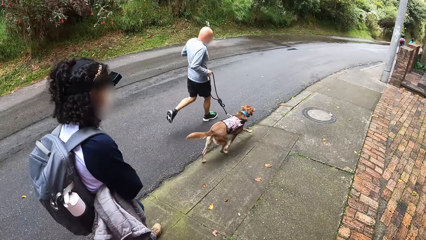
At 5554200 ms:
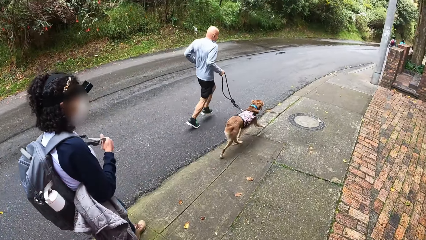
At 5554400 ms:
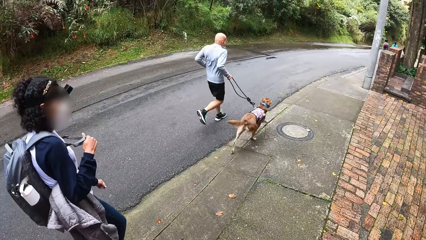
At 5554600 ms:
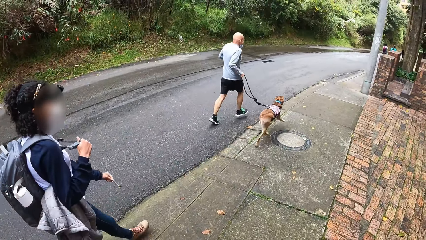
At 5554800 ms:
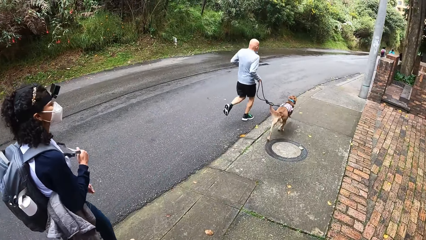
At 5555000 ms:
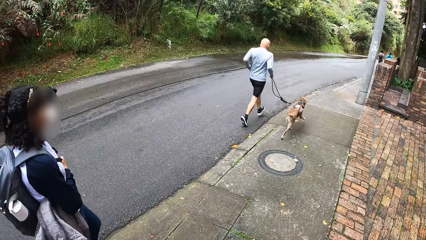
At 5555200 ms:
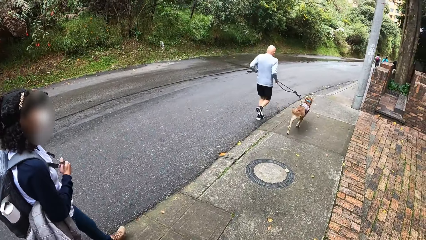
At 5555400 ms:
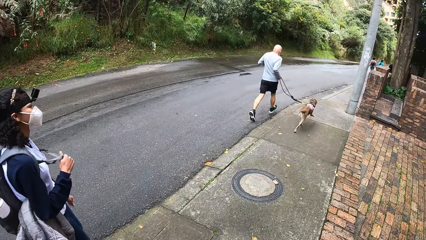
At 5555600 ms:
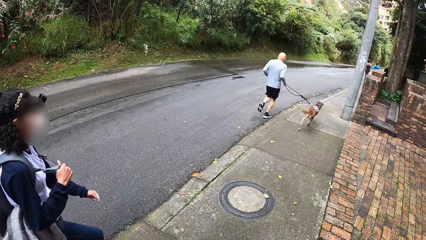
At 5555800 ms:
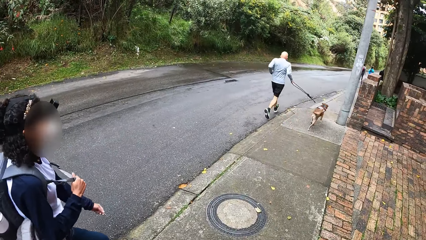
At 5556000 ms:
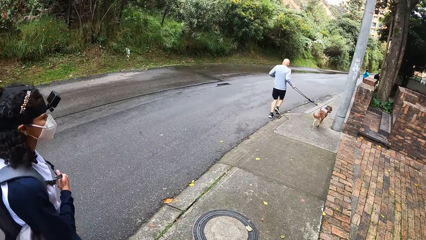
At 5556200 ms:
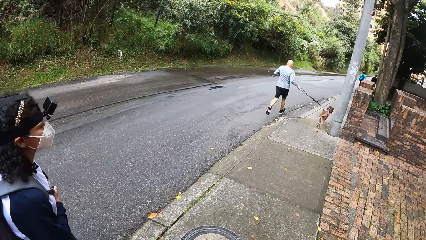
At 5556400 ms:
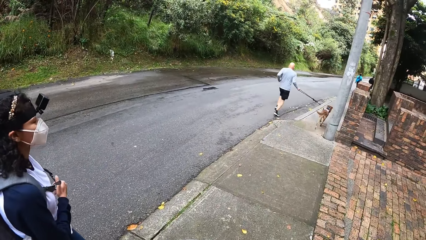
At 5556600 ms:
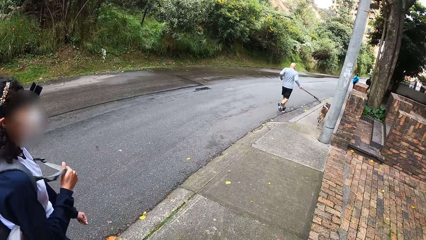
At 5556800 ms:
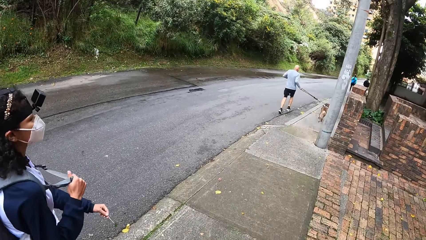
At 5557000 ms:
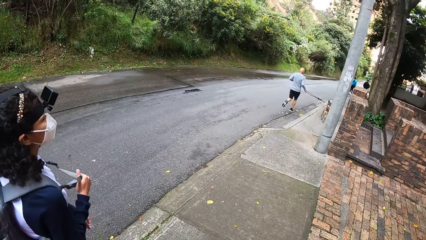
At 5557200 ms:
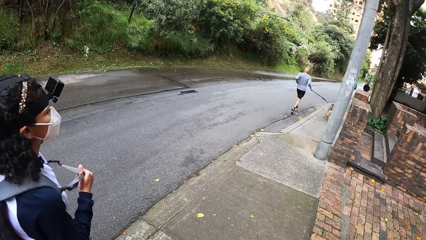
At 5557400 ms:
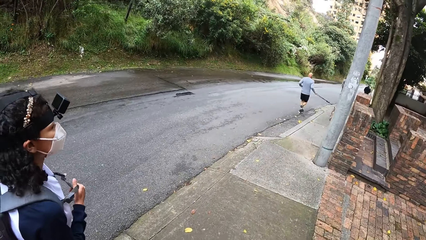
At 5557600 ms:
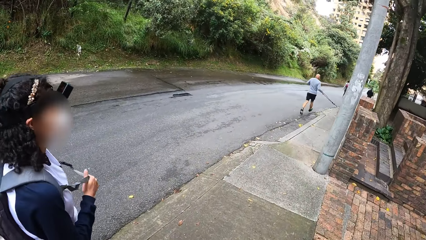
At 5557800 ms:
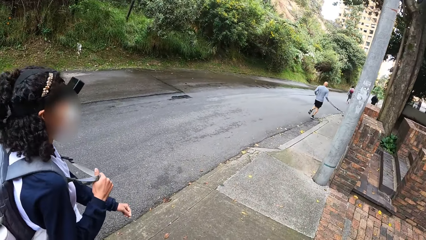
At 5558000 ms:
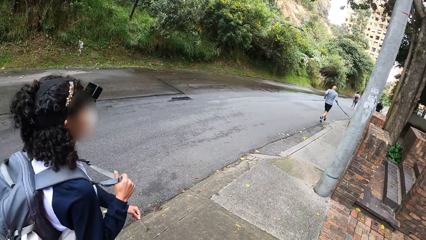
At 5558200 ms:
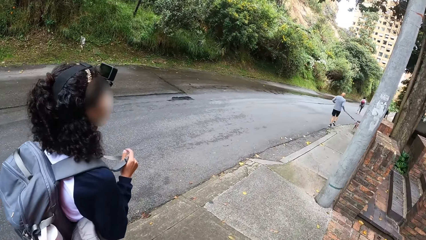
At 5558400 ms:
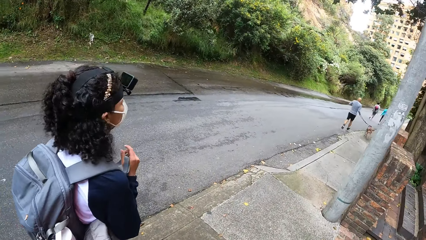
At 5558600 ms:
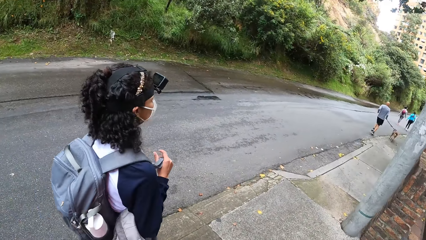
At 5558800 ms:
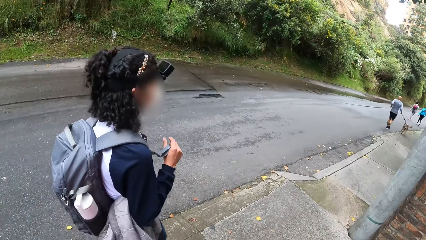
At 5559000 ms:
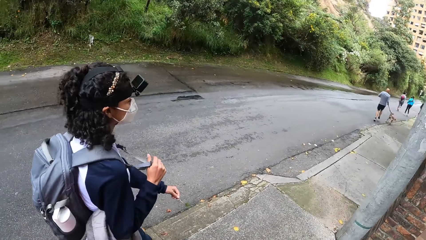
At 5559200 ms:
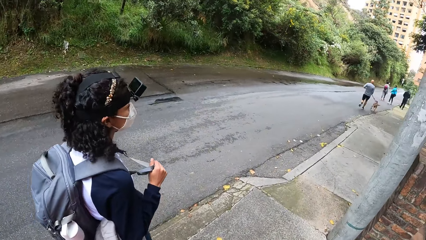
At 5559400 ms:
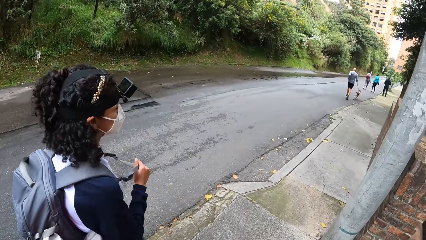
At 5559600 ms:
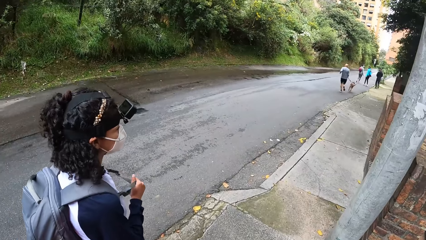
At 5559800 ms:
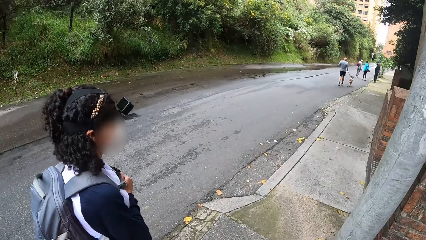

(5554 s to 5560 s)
The camera wearer looks ahead.

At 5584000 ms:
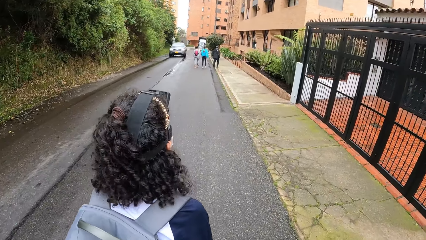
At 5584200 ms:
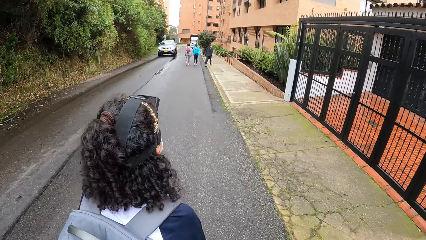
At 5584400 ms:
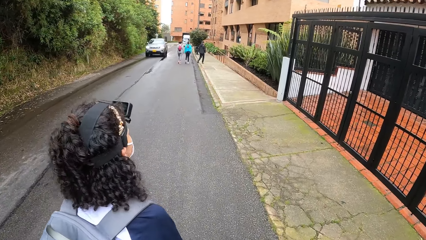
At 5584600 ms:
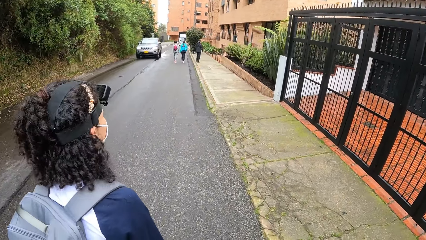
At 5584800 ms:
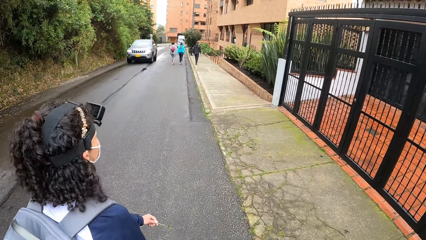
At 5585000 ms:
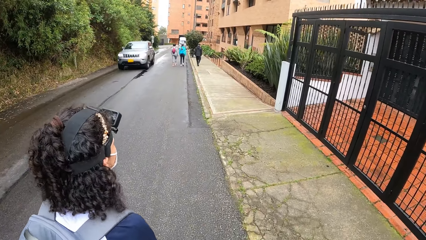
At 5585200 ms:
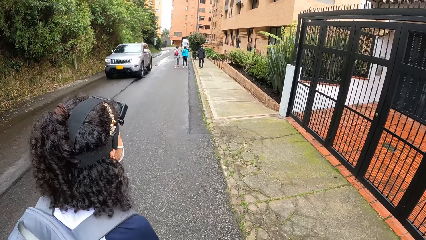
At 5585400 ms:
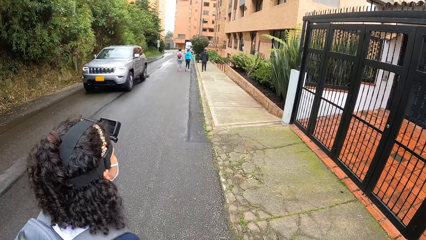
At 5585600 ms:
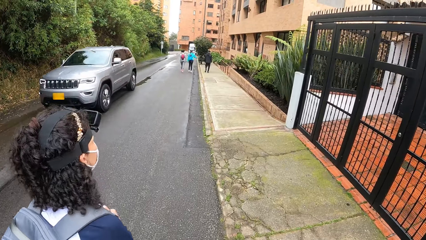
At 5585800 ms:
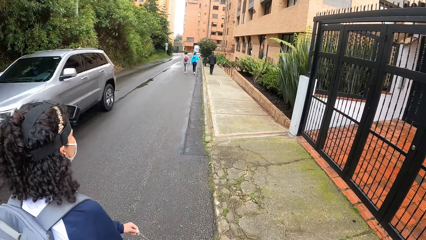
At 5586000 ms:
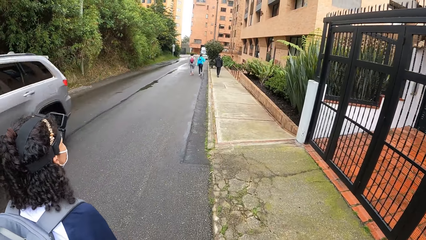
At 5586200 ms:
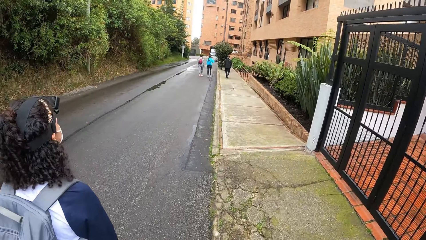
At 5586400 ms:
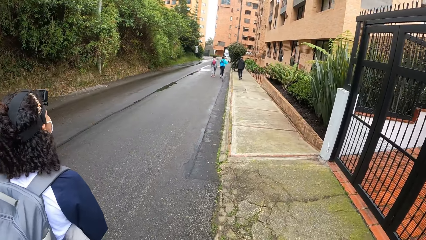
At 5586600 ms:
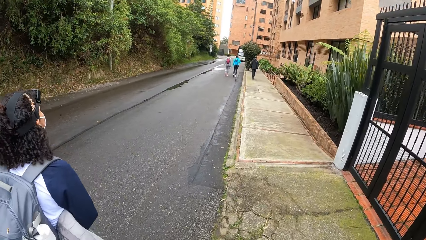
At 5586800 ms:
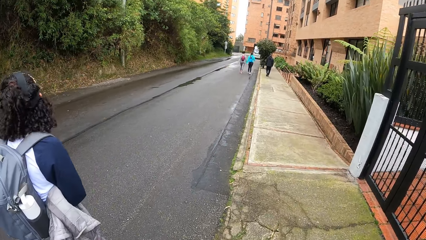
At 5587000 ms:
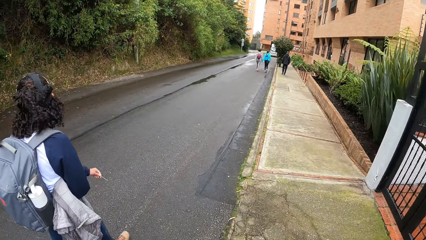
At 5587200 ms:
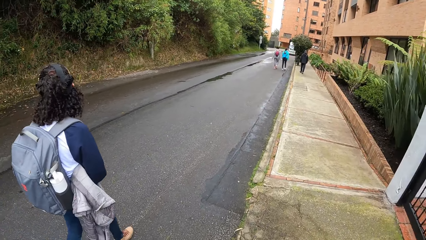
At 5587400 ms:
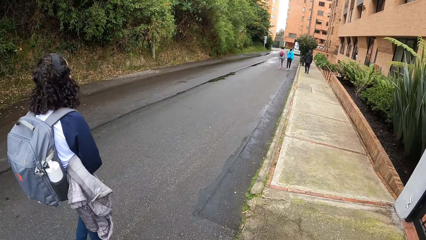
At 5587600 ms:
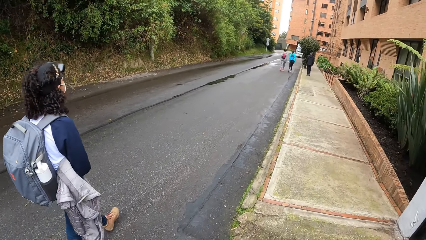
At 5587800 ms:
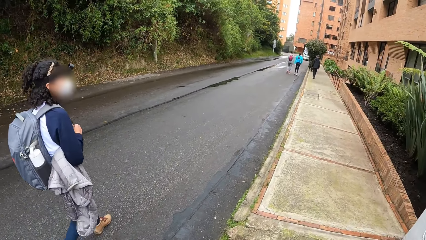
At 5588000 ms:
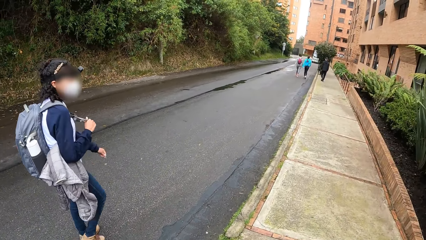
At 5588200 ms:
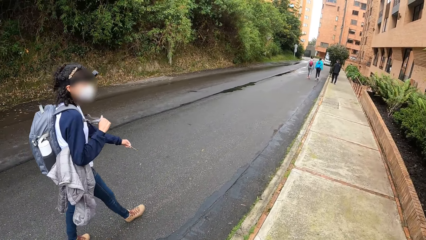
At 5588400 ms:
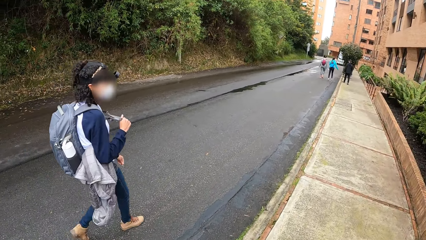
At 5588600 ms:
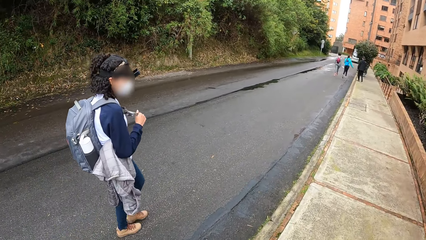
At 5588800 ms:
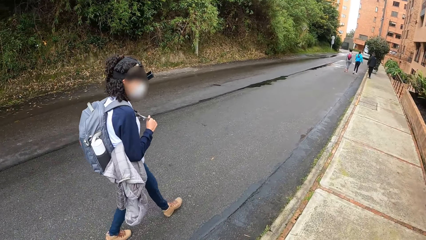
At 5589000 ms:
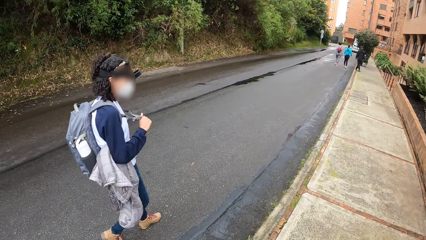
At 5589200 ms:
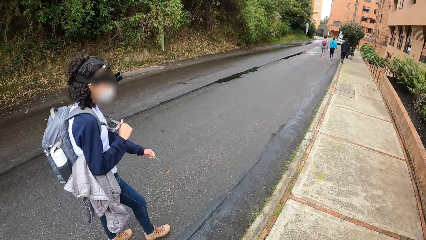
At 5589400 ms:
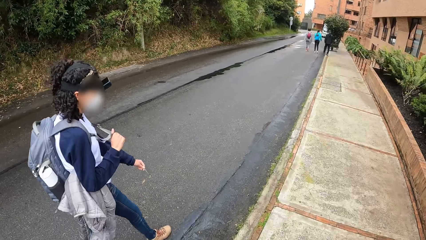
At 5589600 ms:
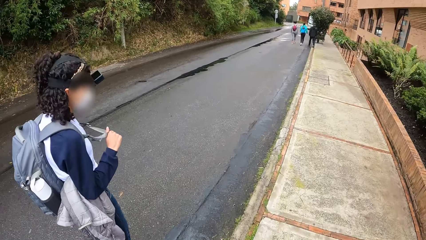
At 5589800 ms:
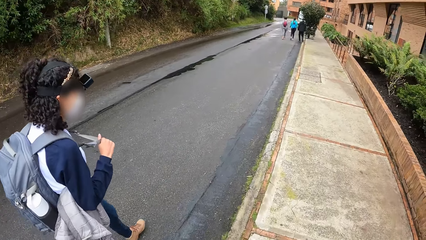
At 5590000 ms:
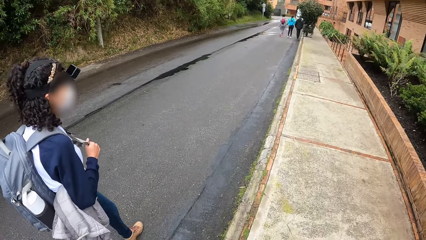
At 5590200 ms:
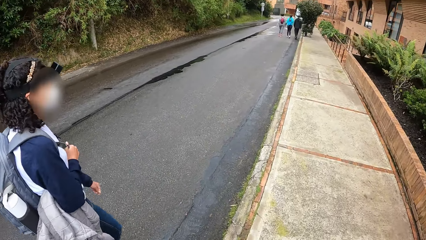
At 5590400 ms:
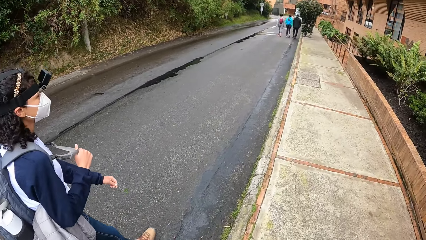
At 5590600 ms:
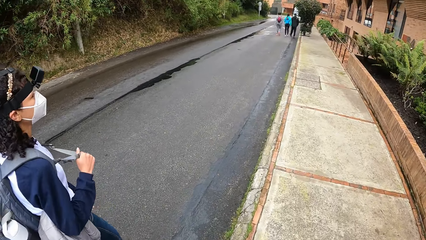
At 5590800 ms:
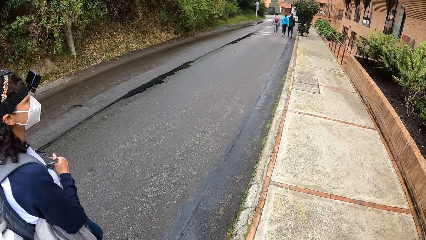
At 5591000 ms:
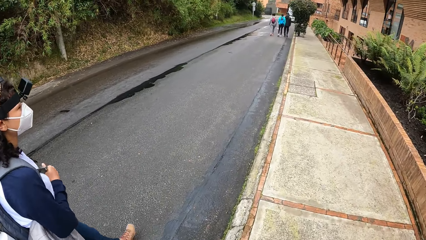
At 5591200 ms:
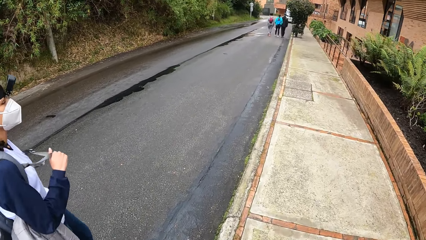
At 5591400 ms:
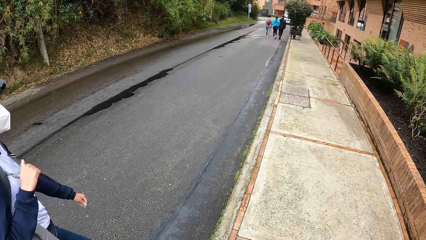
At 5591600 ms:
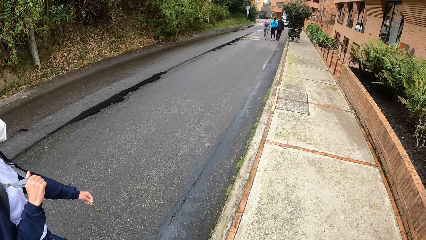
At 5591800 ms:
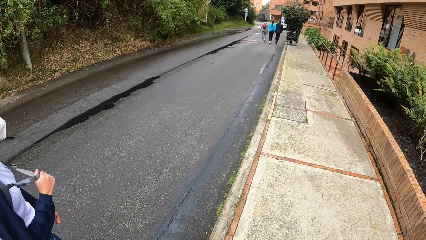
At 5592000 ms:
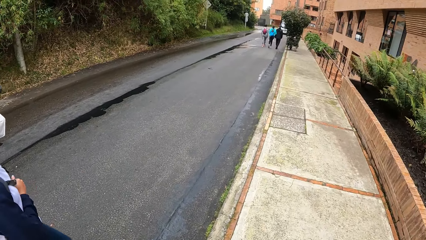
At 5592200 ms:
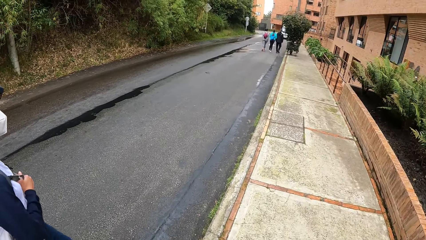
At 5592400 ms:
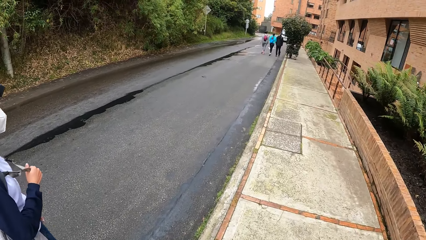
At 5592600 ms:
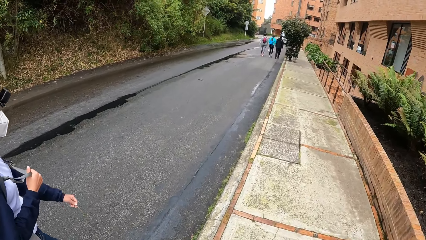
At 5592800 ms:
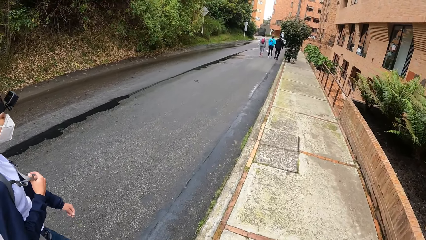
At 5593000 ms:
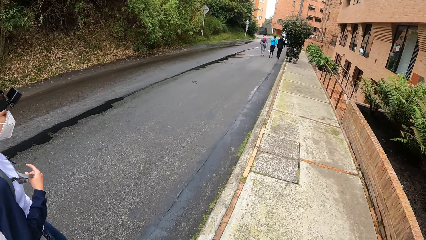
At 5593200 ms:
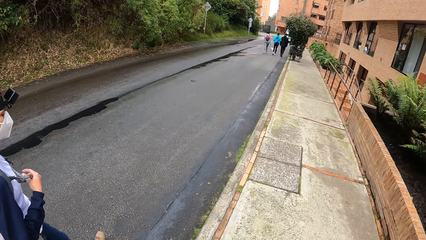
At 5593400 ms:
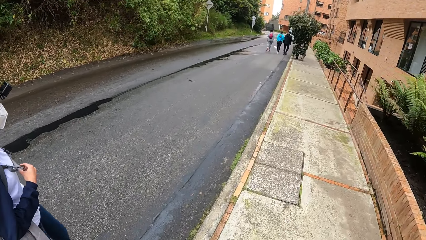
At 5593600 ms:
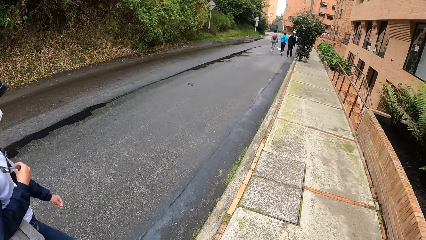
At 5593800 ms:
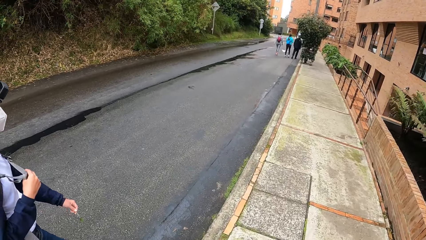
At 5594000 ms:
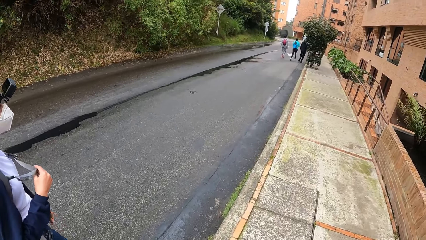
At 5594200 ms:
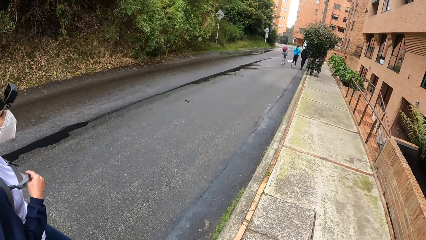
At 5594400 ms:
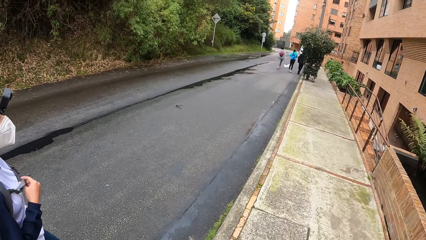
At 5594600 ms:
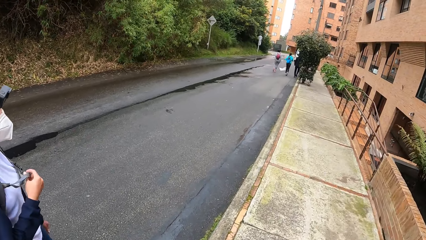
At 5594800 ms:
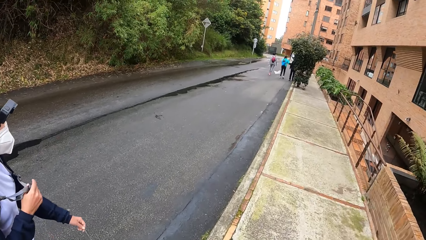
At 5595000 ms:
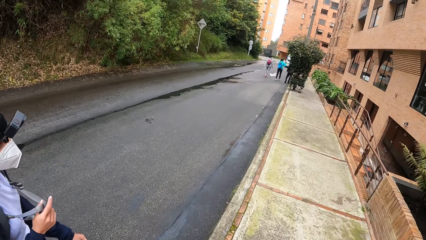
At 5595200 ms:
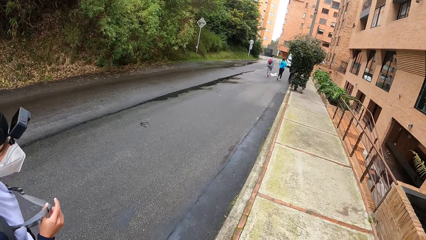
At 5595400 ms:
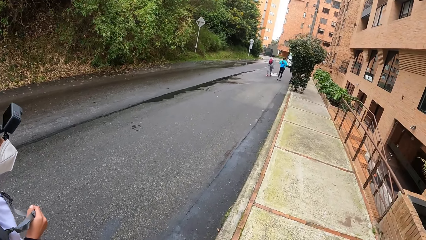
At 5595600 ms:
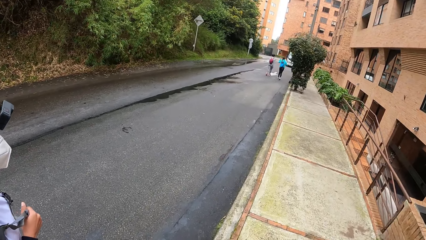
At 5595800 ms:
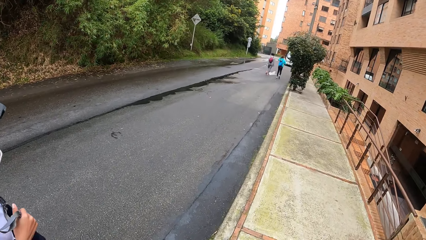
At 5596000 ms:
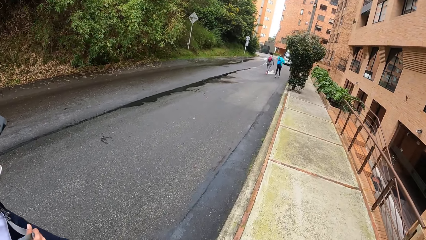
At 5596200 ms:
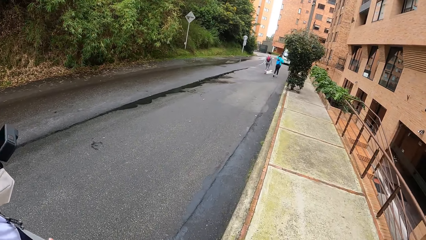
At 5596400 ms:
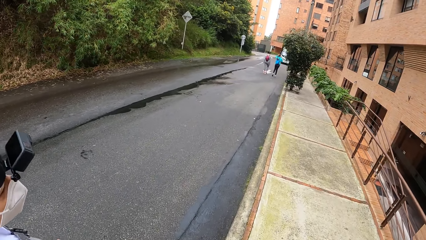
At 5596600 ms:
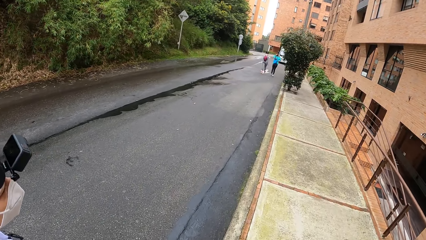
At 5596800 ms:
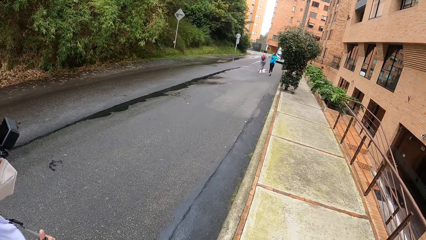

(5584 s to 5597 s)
An ash car drives past the camera wearer. The camera wearer looks around. They look ahead.
